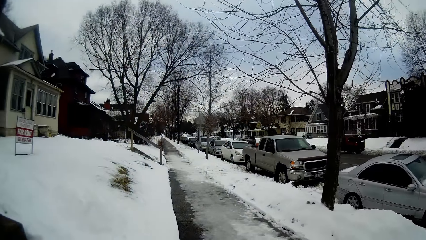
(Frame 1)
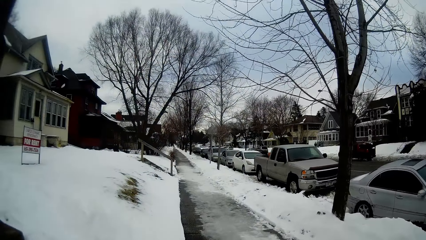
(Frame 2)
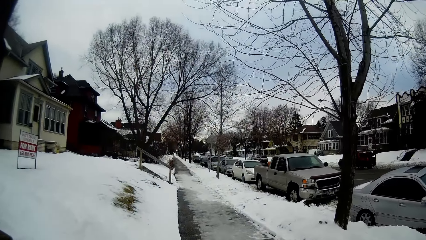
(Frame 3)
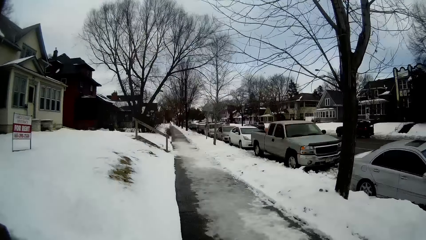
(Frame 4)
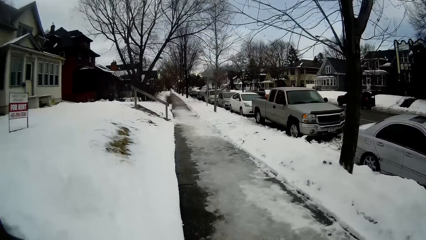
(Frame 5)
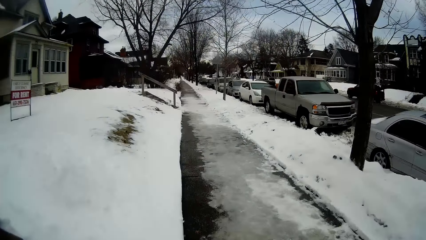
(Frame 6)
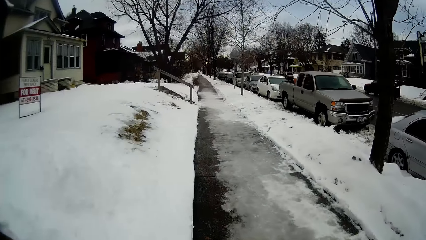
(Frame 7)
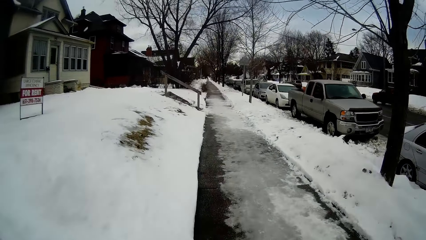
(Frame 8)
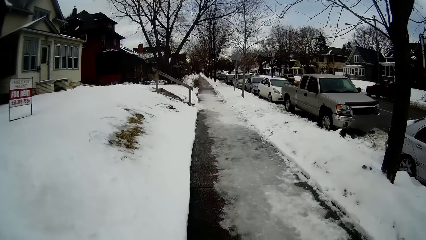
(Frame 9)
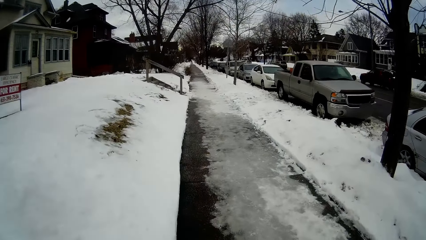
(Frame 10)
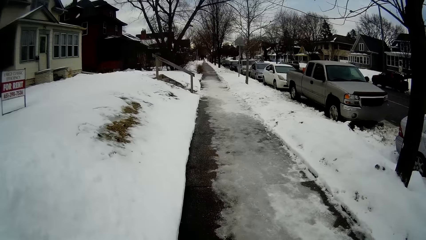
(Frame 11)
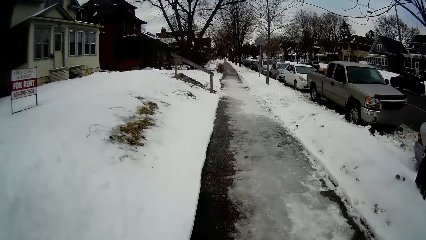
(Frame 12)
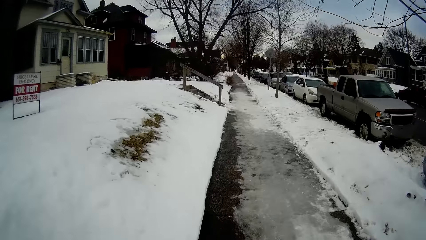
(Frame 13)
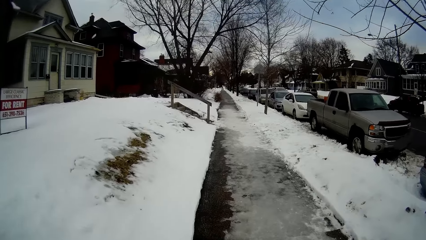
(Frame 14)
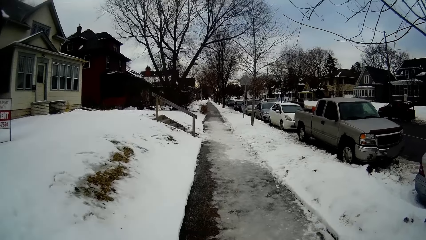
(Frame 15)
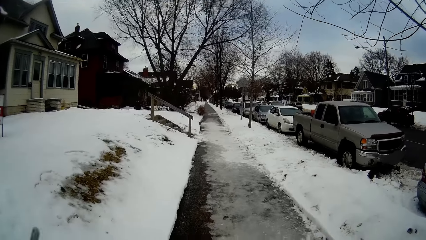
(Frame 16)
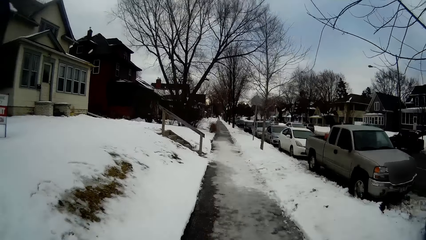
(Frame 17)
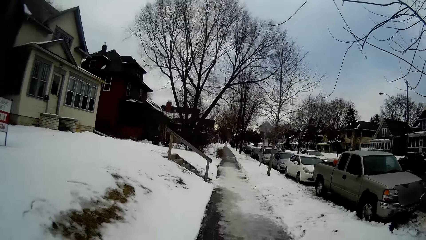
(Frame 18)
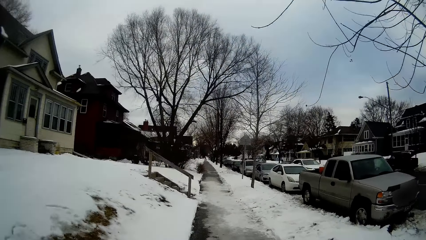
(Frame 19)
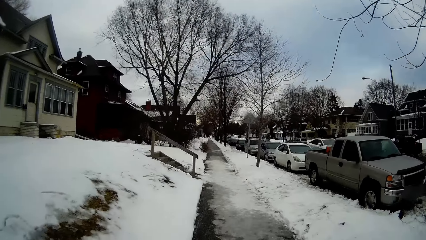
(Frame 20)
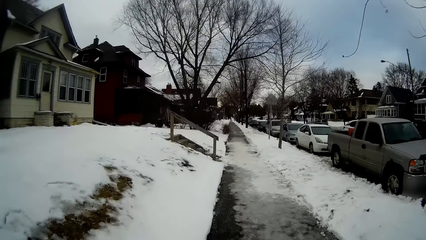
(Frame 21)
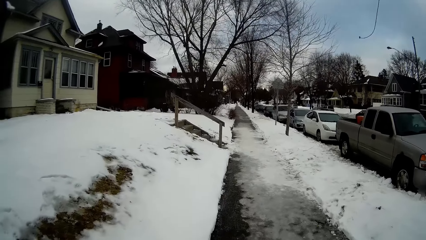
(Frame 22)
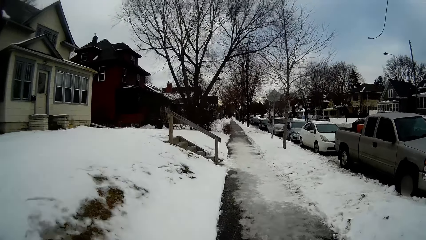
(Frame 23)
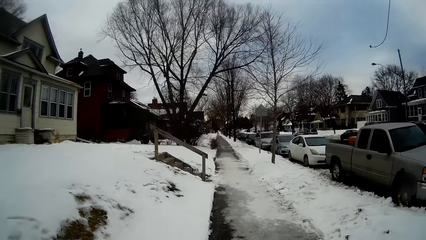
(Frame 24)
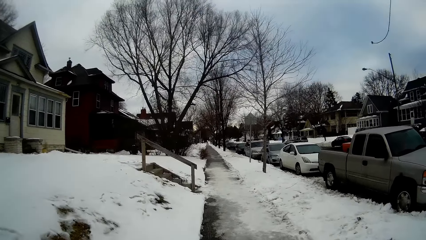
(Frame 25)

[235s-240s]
The camera wearer walks along the pavement.

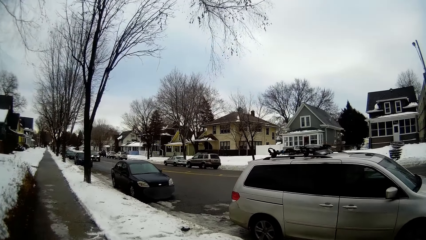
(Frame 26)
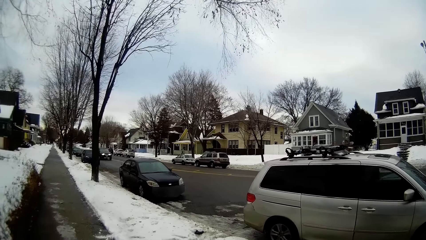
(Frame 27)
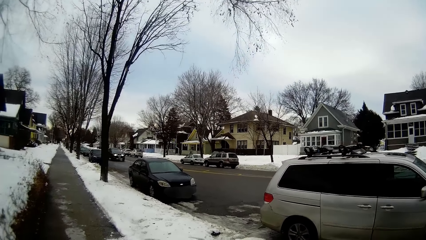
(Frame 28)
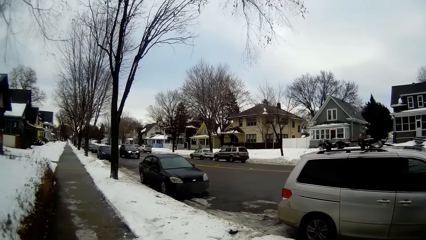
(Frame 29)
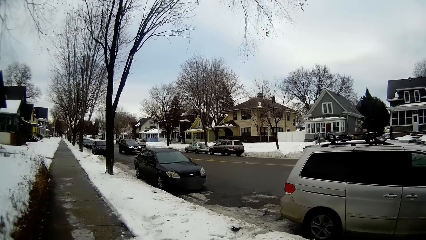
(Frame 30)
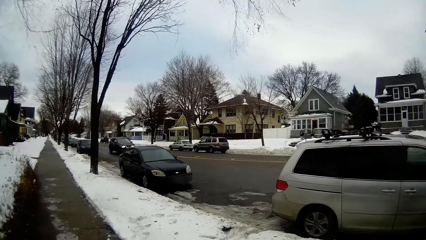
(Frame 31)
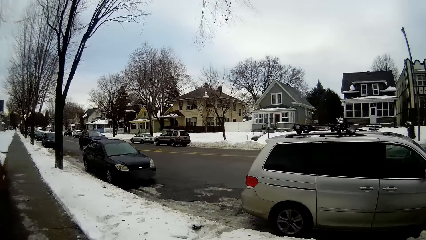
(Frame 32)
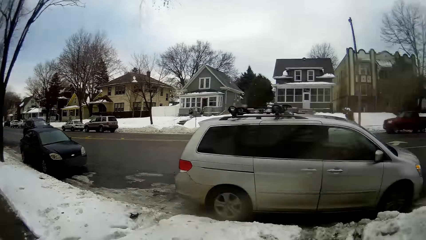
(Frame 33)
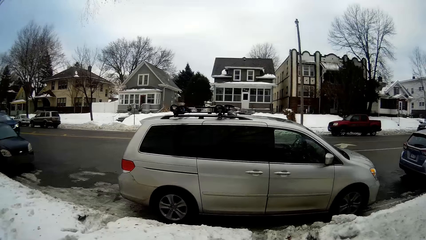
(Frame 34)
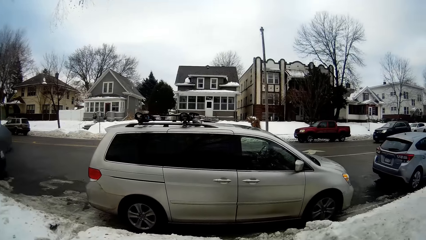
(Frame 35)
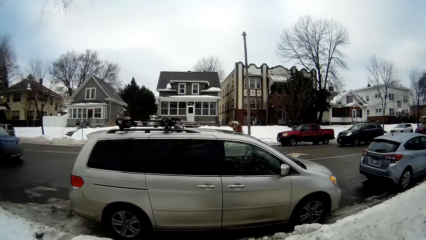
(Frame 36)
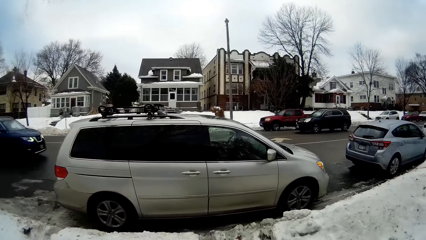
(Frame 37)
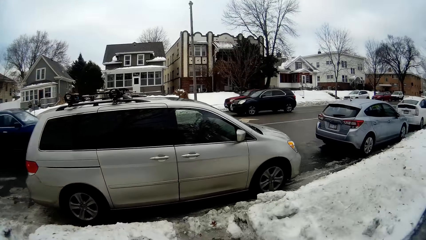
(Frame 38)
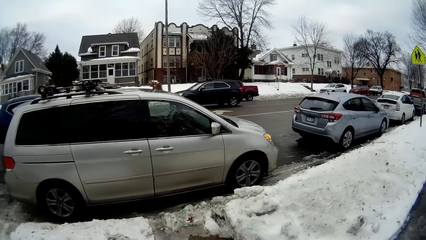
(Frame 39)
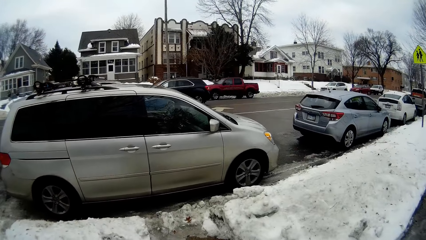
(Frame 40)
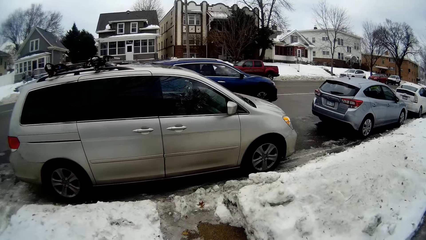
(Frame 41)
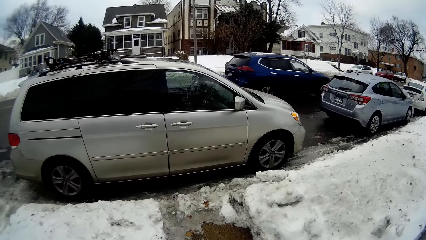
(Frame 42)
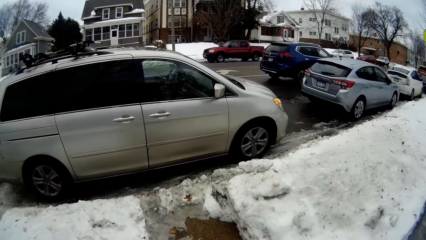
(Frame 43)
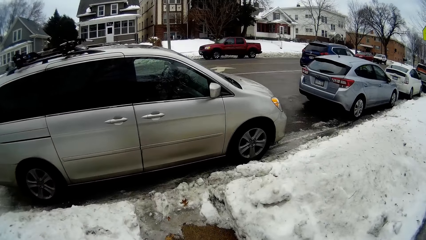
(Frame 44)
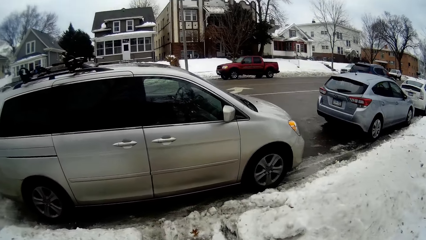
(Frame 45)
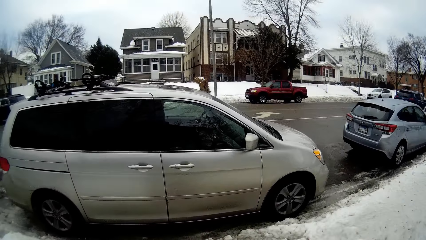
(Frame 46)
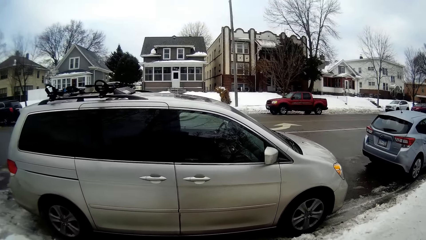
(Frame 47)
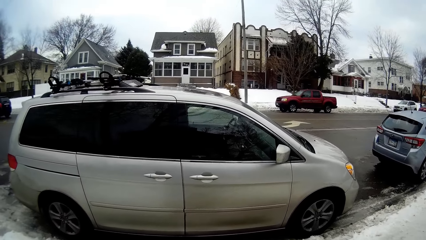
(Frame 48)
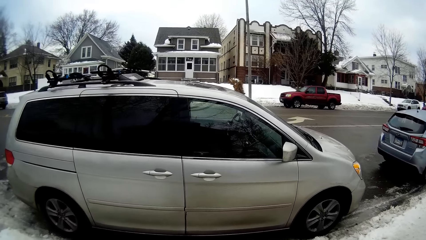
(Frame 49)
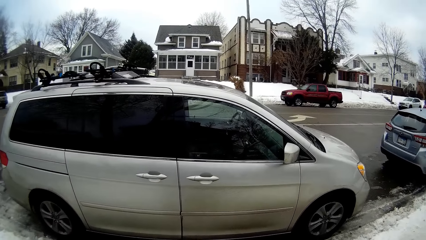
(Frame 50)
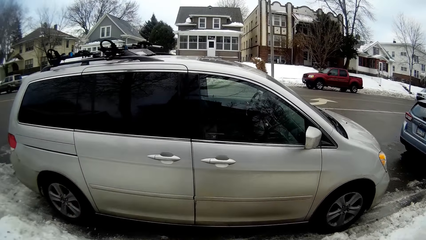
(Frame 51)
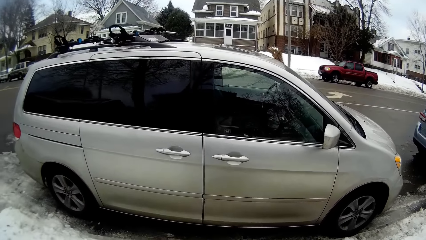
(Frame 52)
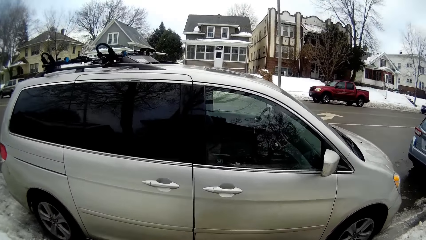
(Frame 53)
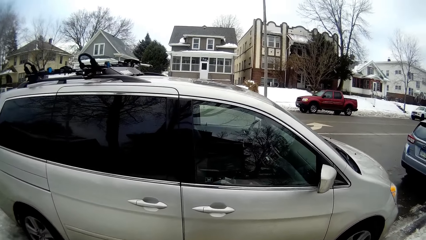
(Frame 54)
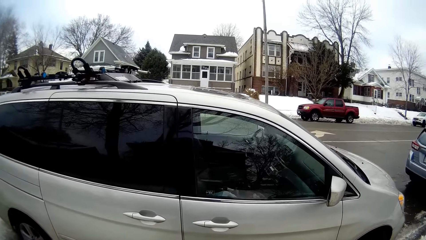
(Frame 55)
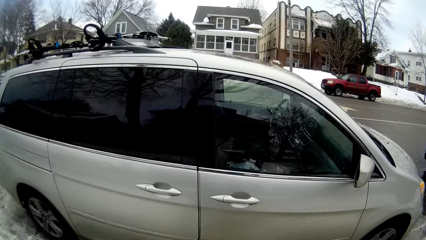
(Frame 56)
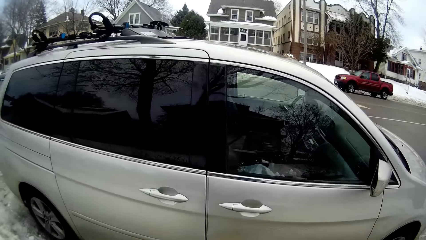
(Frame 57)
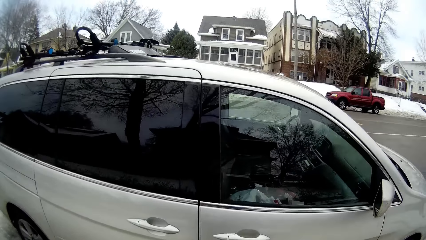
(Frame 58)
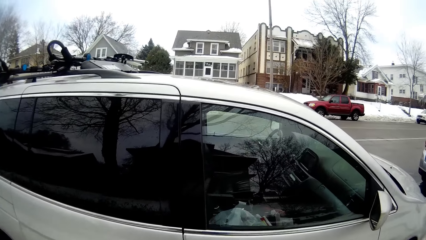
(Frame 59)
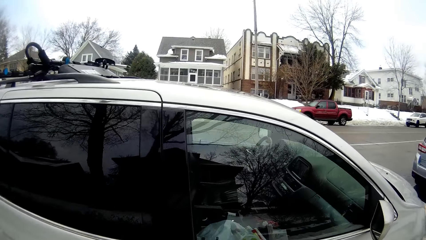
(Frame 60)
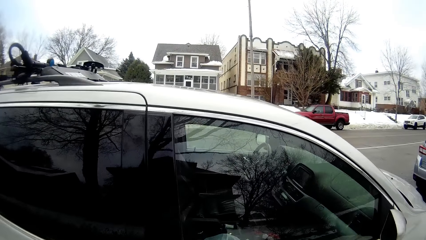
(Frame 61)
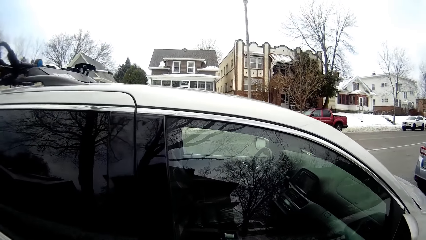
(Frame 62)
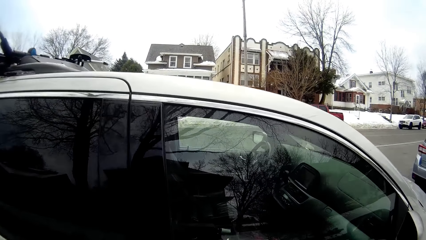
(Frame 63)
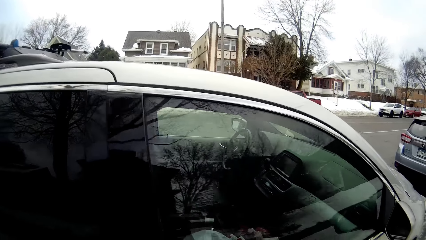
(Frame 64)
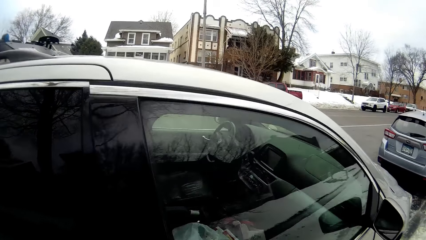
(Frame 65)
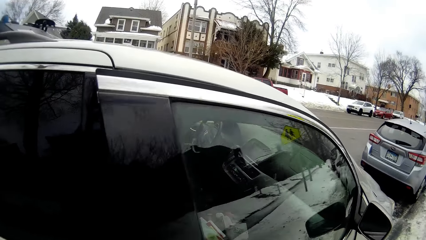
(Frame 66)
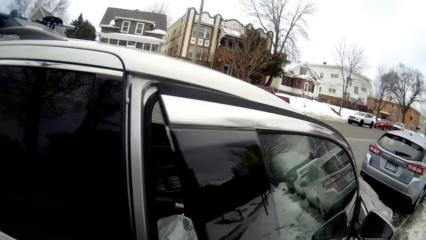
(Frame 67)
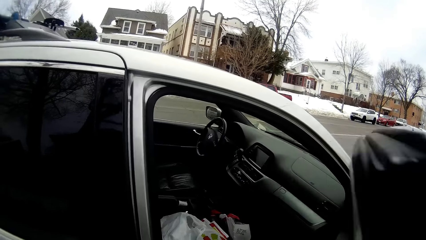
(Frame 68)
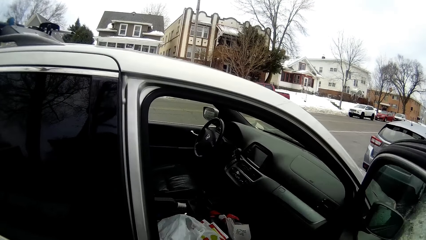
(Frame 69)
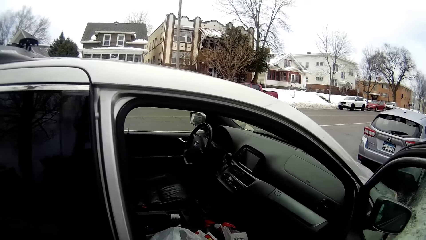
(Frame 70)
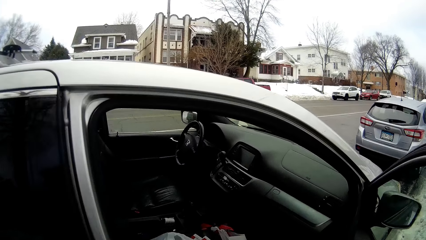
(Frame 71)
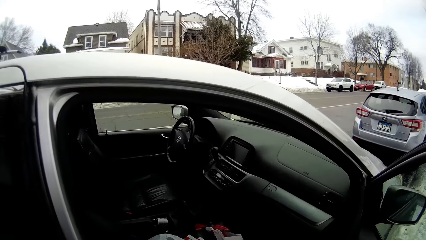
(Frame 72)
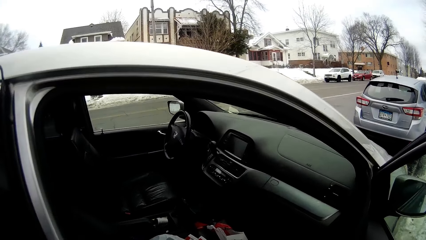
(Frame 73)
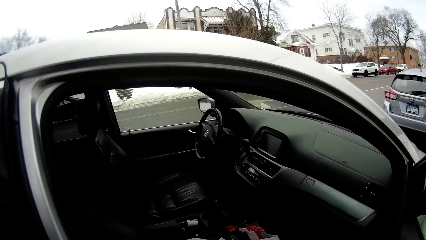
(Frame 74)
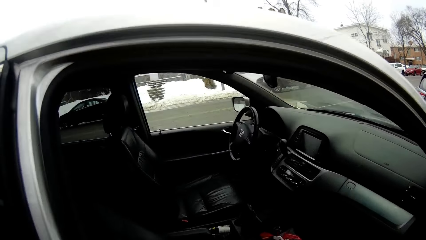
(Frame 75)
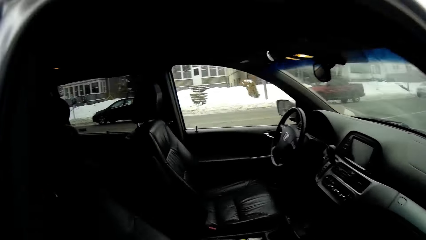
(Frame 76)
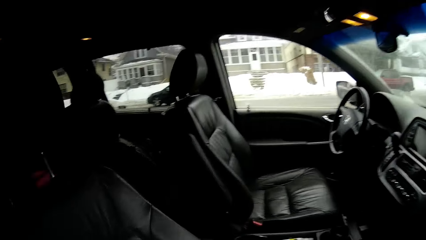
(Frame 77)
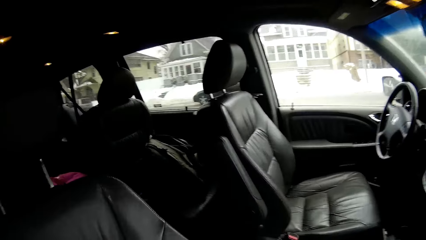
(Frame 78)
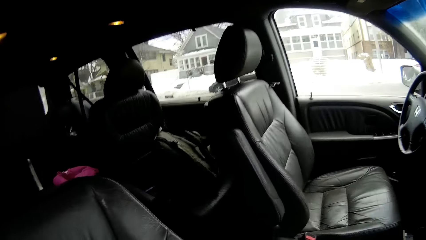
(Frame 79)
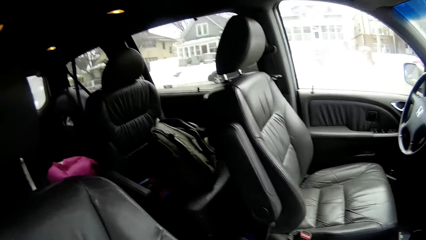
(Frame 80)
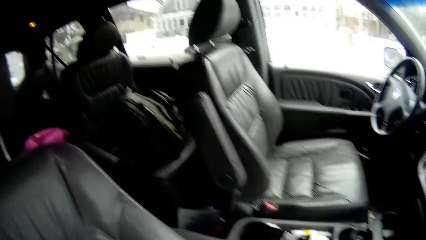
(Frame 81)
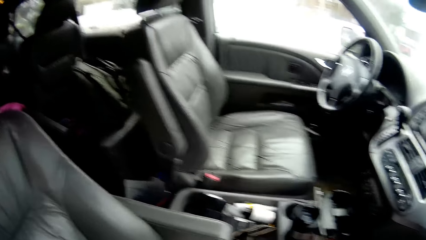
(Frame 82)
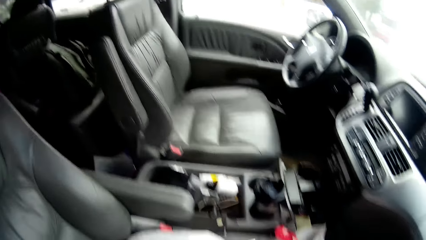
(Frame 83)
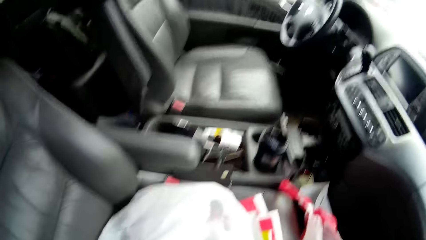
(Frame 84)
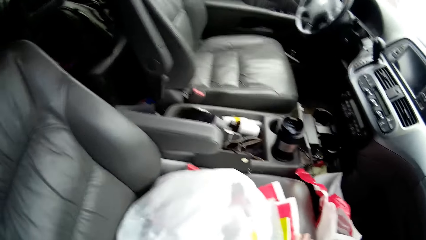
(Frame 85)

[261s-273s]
The camera wearer turns right. They walk towards the van. They open the van's door. They bend towards the interior of the van.
